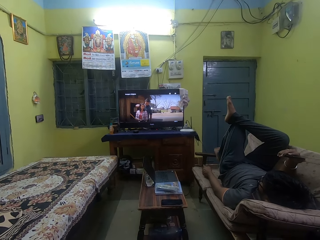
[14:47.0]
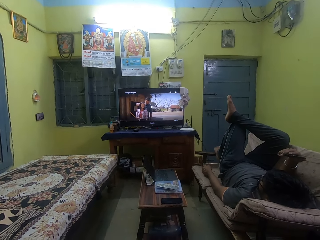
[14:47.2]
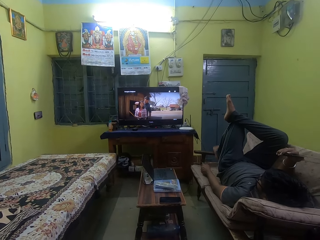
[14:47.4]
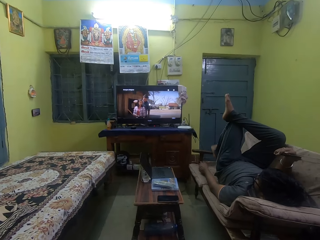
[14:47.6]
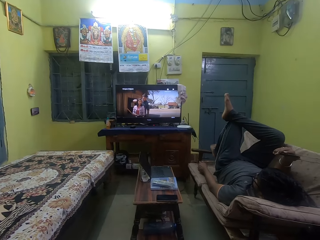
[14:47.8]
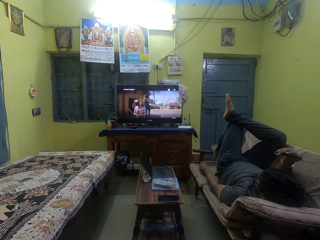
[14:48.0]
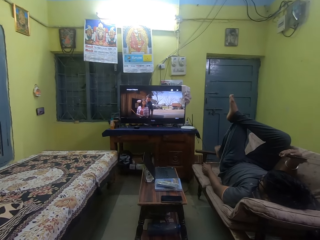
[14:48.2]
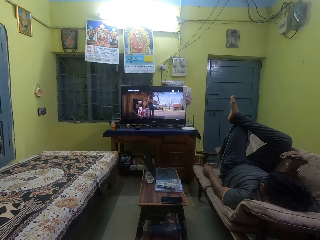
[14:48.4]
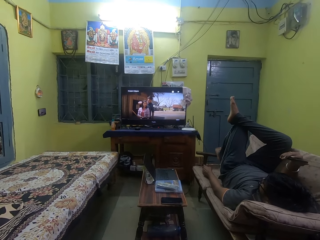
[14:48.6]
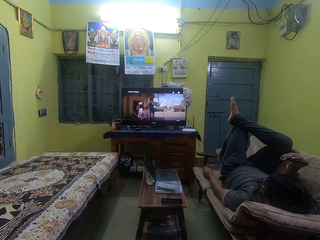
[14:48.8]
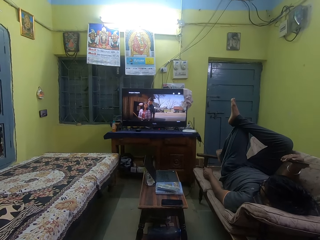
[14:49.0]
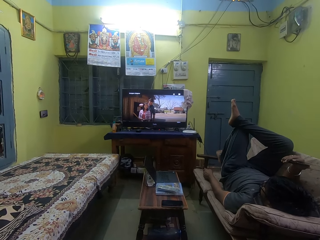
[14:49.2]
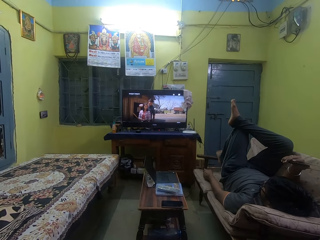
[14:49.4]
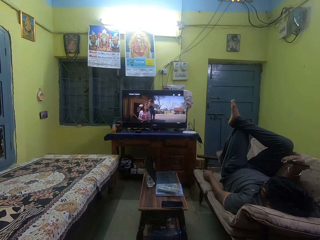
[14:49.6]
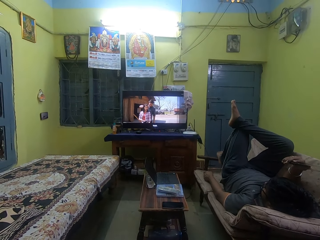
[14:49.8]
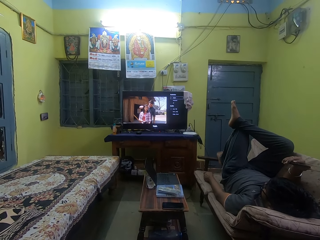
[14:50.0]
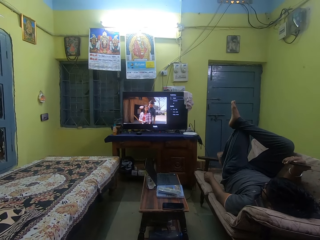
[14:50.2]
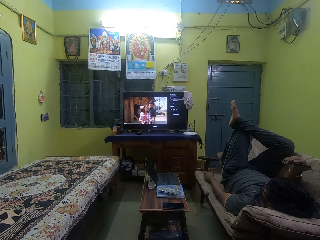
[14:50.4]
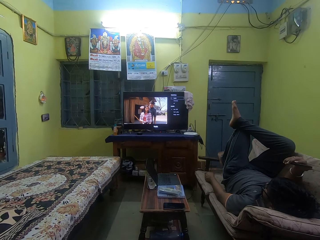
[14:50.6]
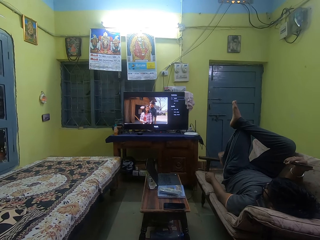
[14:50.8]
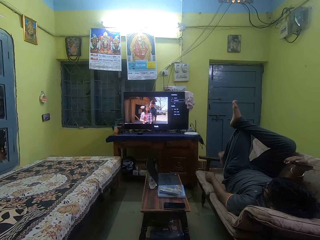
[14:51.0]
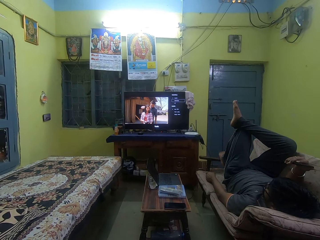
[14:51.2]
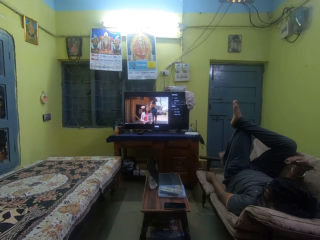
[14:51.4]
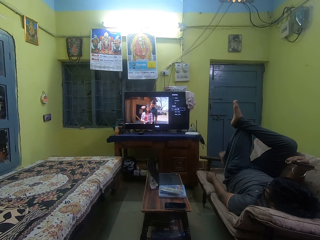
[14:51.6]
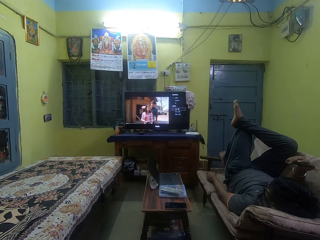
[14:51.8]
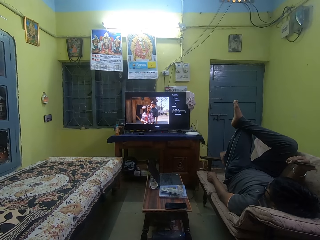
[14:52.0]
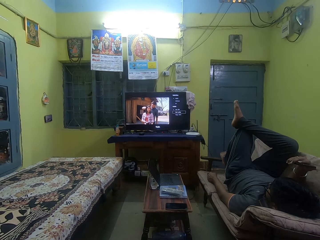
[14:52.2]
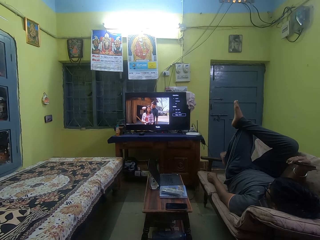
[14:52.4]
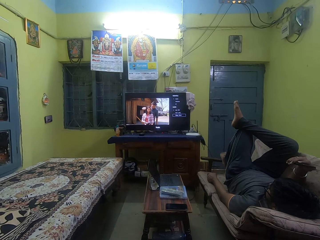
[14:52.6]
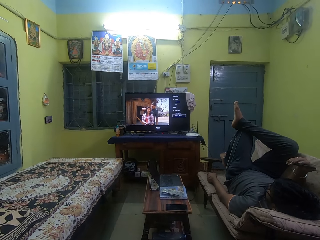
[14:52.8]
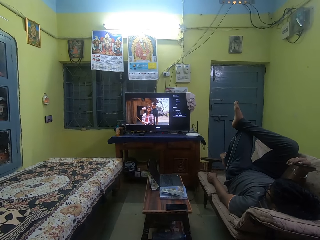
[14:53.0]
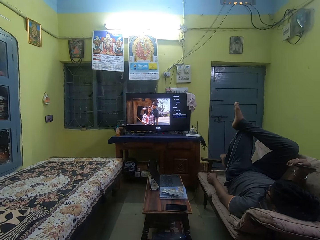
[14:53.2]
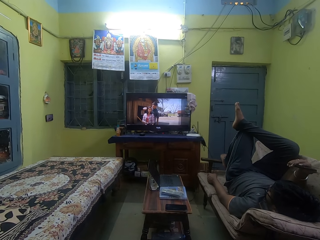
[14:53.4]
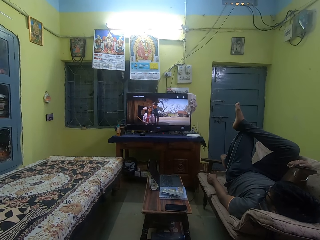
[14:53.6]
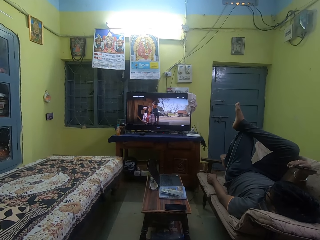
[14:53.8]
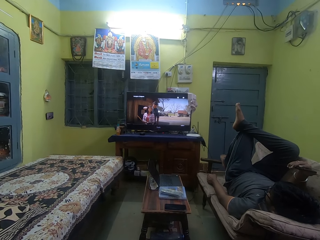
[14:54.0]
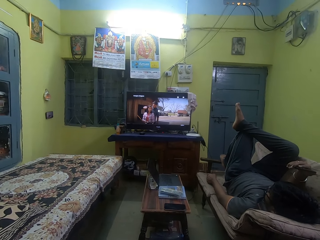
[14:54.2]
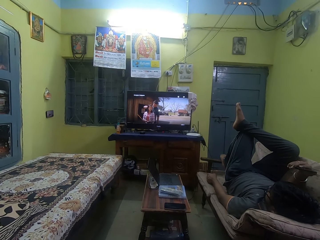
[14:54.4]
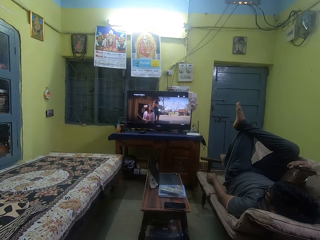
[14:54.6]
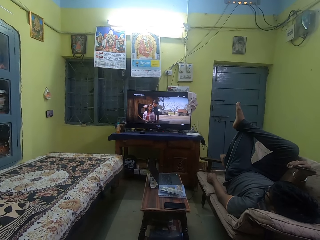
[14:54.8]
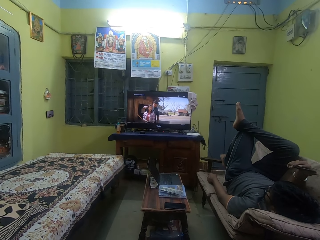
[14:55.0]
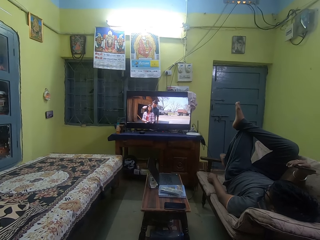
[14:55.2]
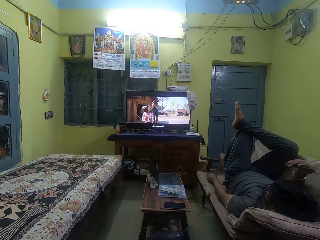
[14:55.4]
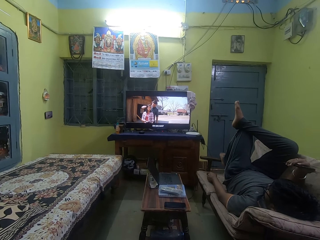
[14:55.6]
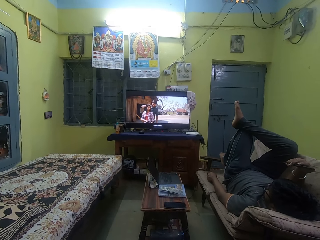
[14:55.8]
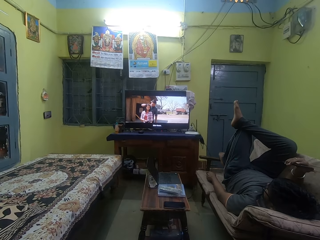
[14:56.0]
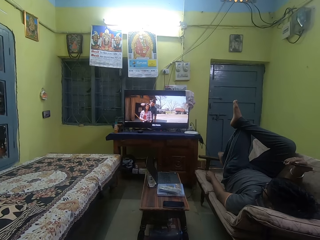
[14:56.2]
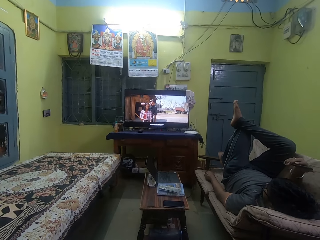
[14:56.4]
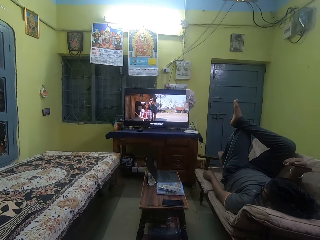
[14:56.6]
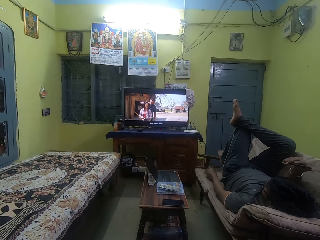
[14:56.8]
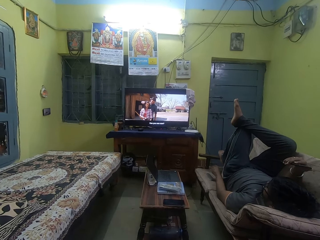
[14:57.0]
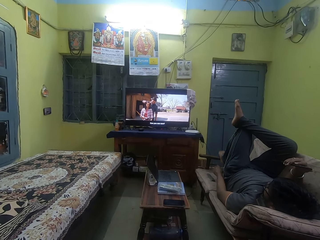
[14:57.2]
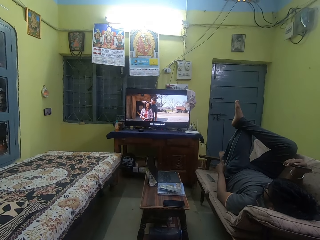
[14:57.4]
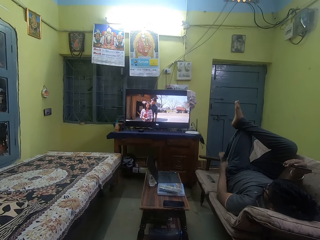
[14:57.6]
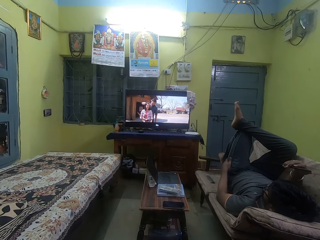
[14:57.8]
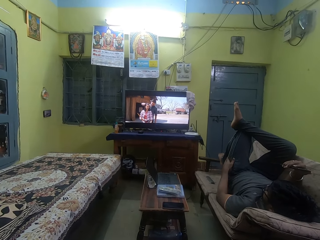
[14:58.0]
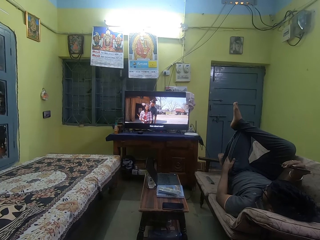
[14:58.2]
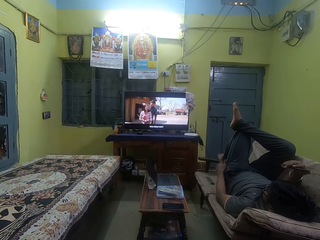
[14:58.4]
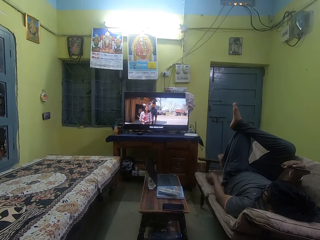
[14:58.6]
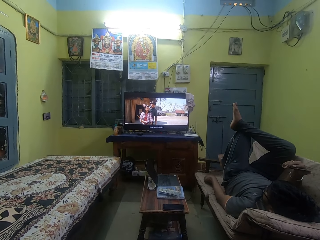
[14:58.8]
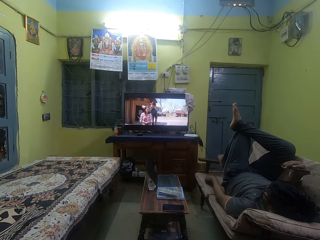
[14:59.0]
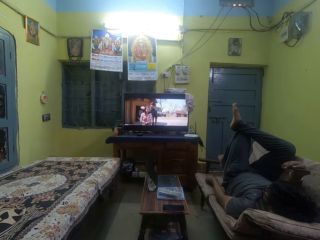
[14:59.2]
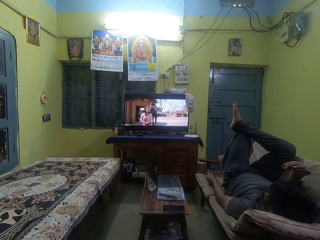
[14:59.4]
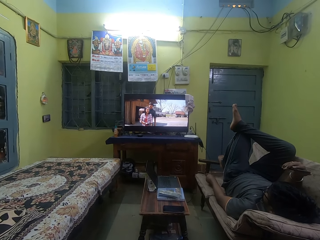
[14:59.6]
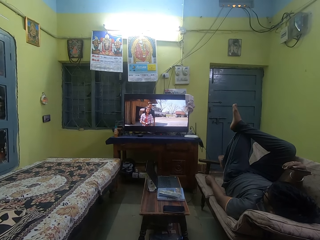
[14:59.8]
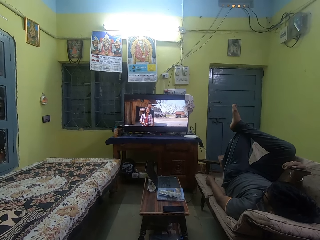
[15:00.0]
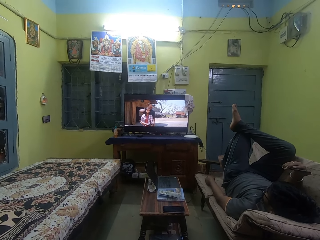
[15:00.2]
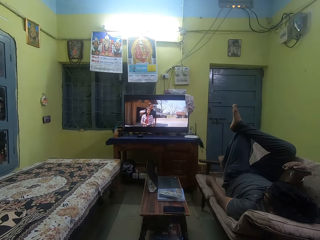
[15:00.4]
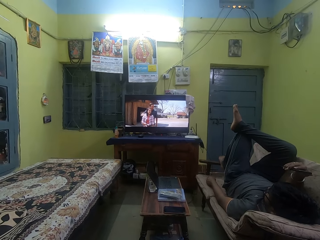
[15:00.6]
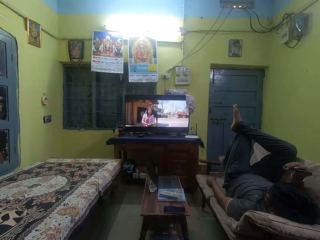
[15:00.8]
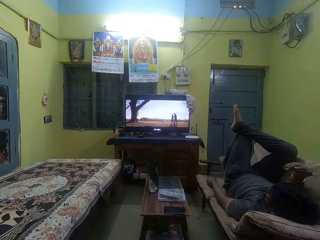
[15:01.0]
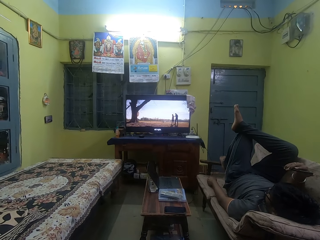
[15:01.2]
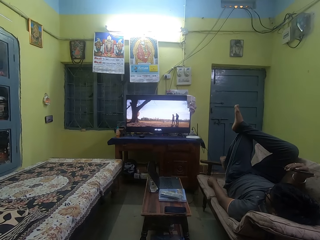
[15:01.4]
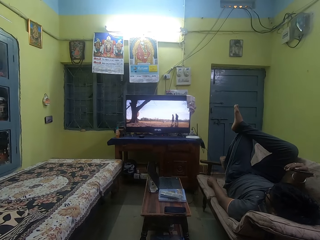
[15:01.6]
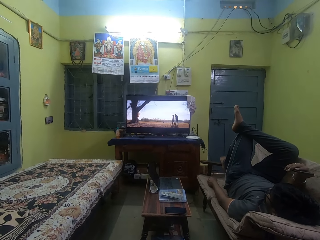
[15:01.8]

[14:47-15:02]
The man drops the remote control on the couch with his left hand, holds his left leg with his left hand, picks up the remote control from the couch with his left hand, and drops the remote control on the couch with his left hand.

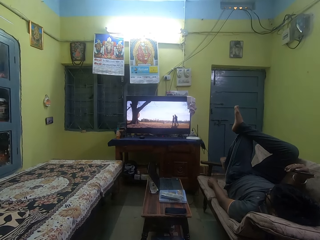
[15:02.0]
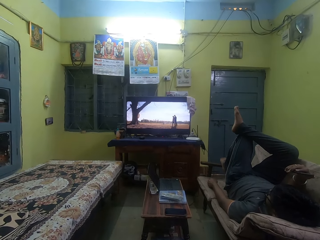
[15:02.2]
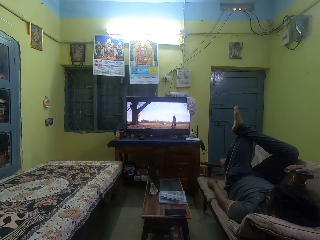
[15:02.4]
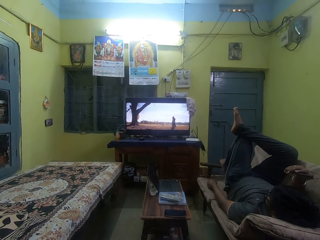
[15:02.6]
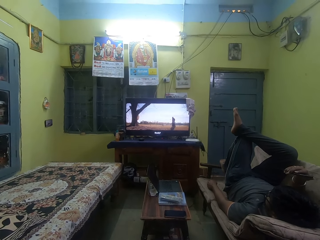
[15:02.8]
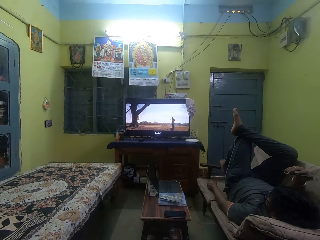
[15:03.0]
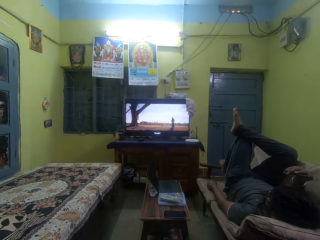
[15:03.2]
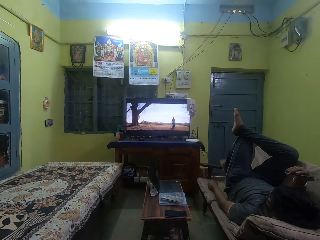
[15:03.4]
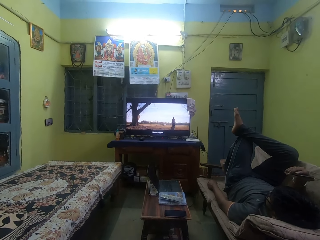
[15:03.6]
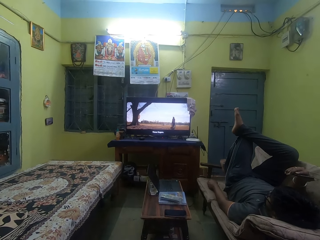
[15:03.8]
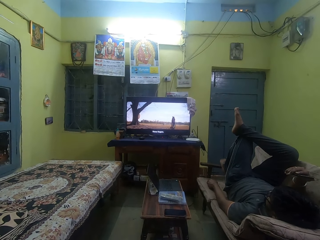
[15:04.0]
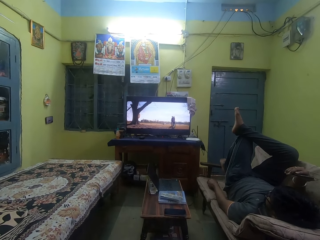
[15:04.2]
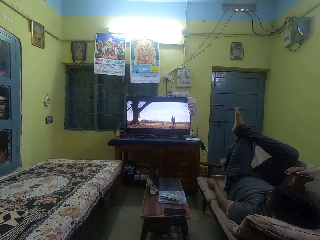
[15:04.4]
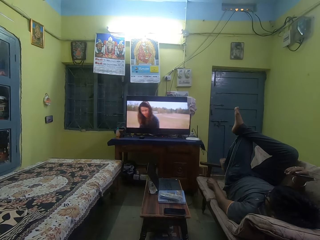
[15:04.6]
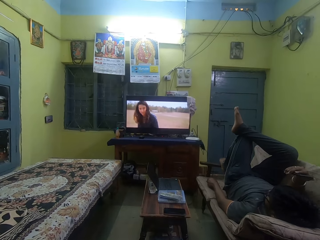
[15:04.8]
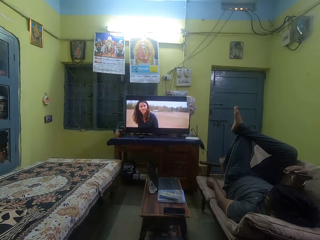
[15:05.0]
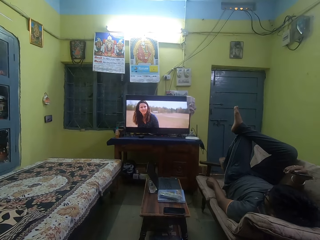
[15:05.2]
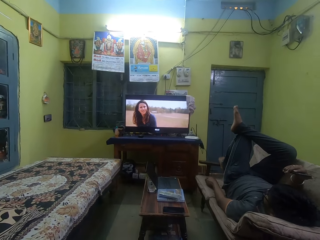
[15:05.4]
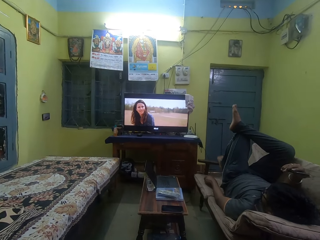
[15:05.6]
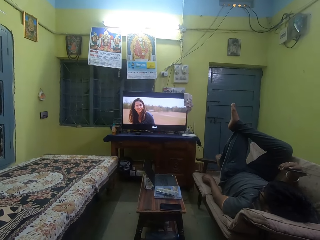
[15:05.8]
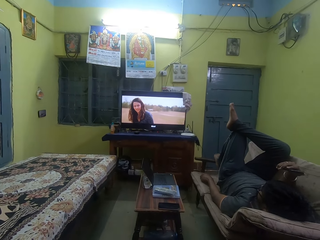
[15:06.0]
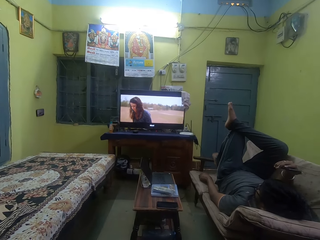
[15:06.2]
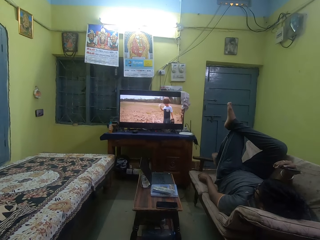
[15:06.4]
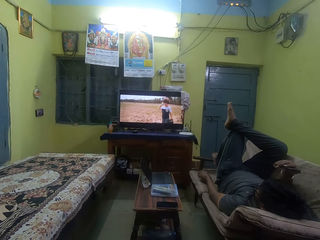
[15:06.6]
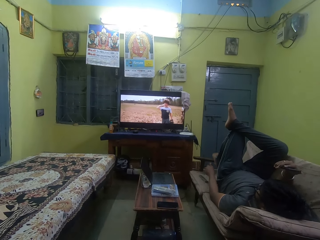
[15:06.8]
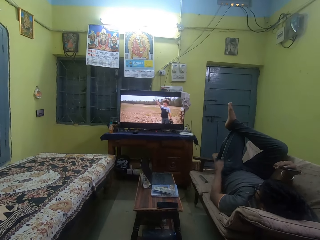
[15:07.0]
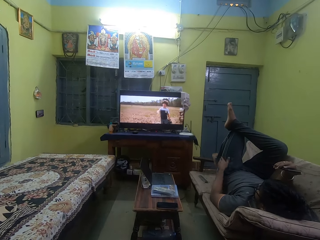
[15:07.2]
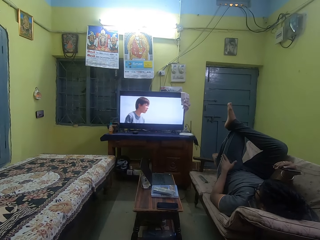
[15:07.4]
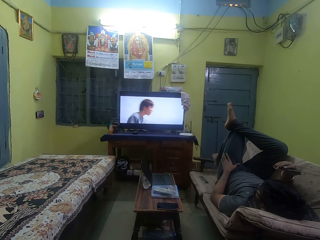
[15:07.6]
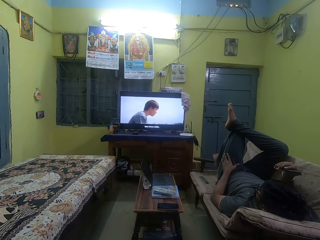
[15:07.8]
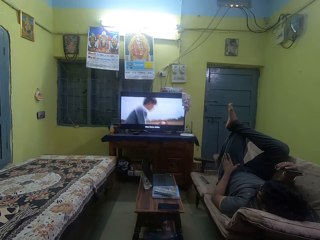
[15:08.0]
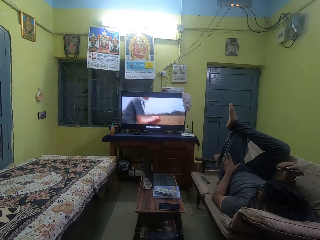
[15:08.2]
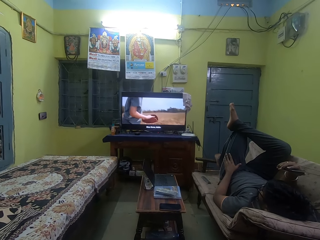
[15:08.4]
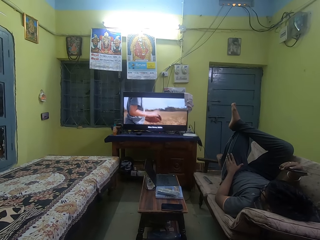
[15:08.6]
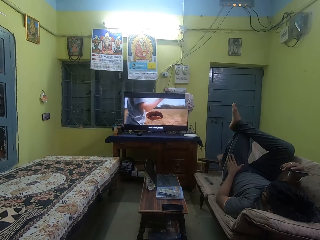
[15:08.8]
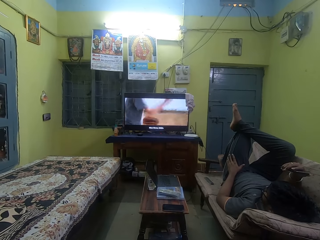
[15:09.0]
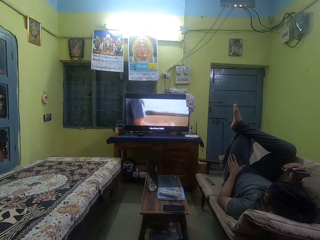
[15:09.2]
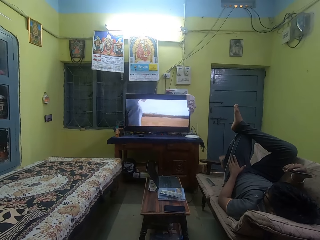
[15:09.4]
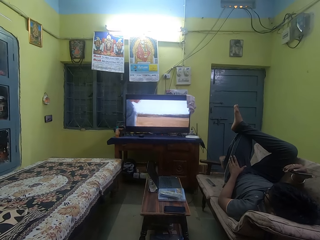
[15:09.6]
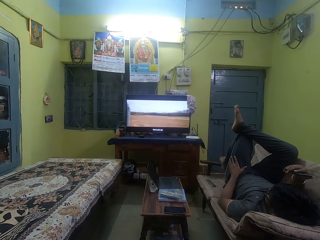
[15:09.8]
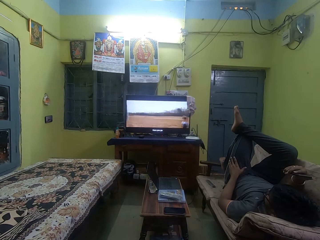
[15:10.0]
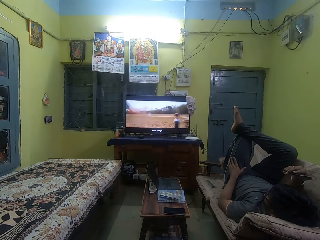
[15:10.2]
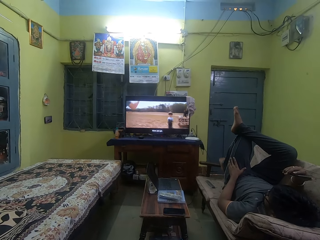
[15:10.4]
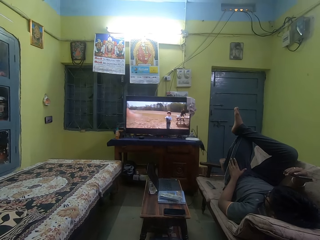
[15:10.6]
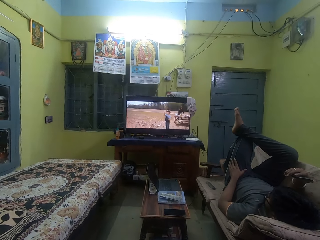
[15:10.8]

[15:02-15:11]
The man holds his left leg with his left hand.
